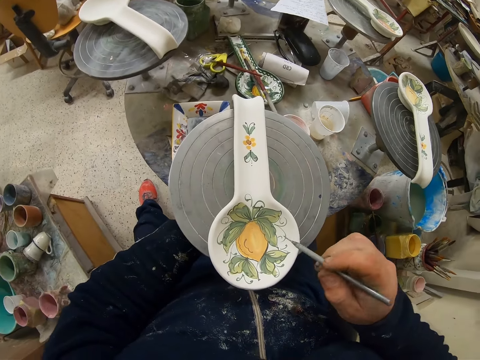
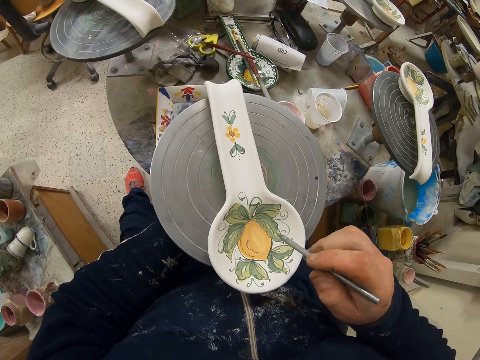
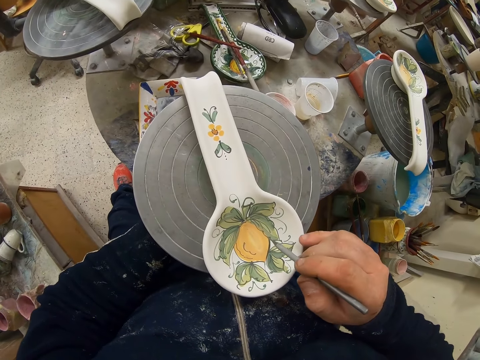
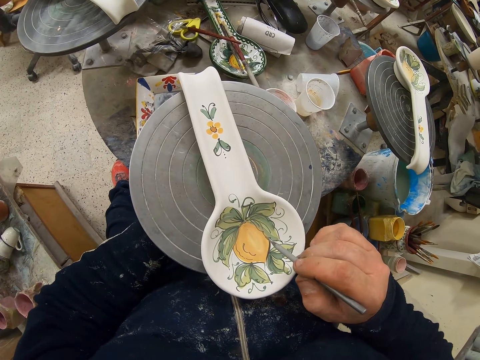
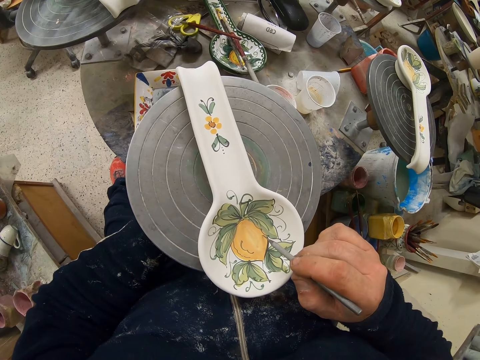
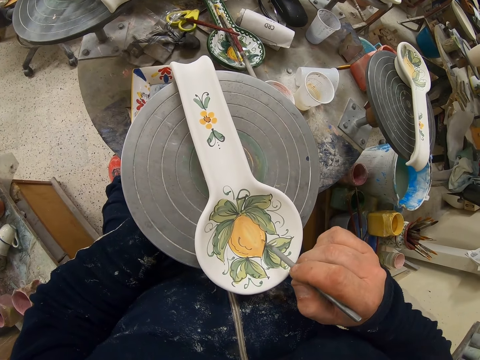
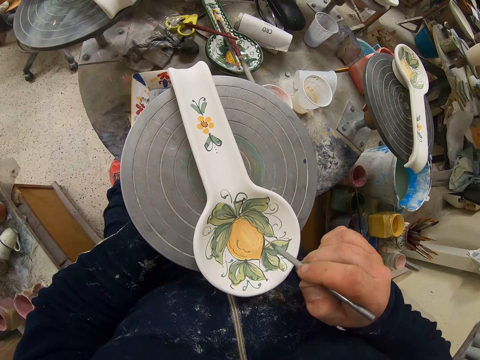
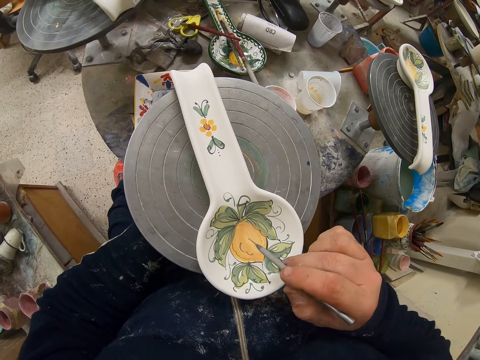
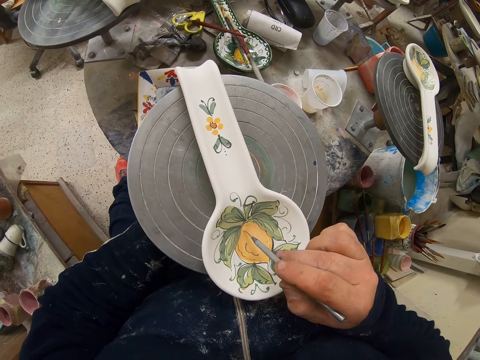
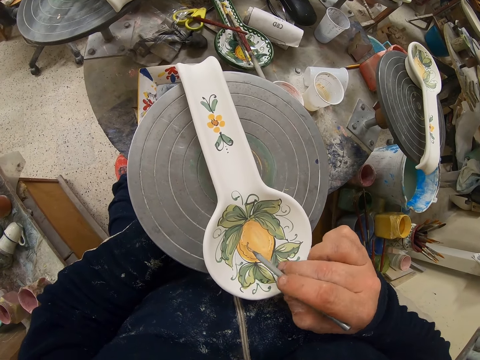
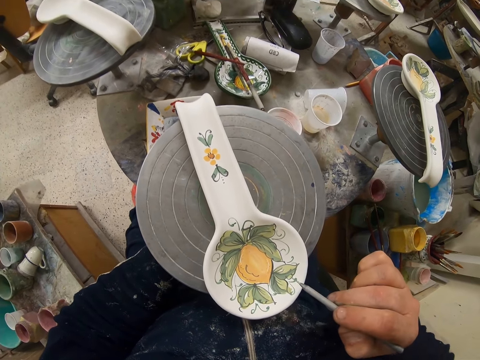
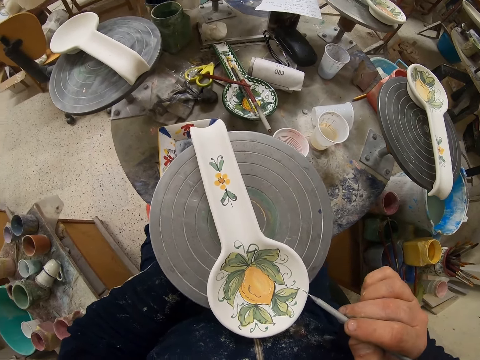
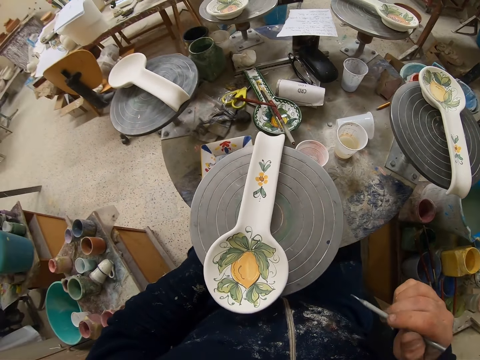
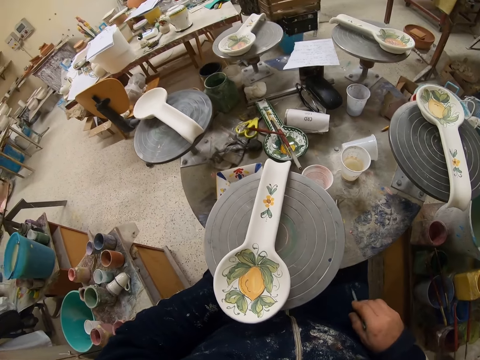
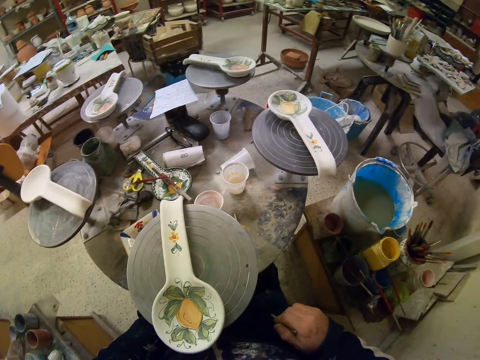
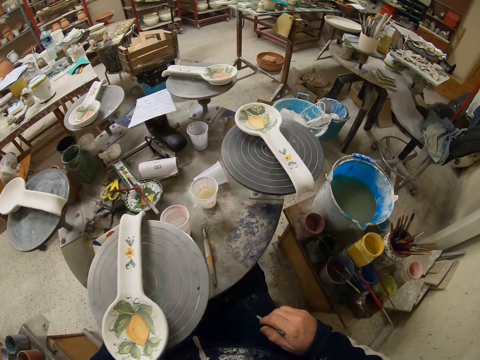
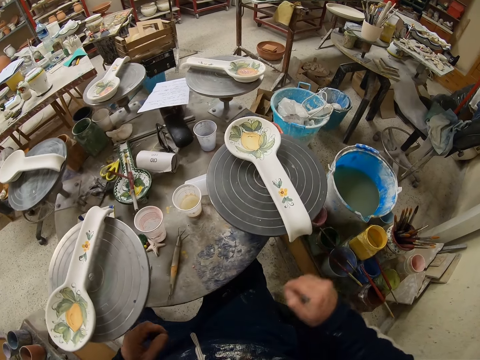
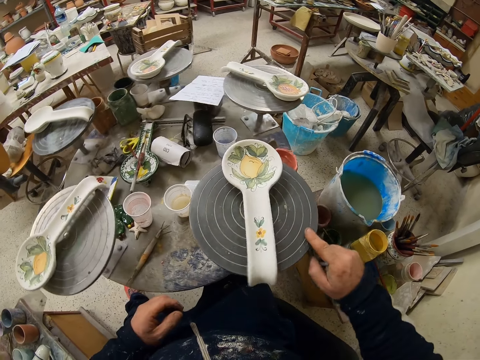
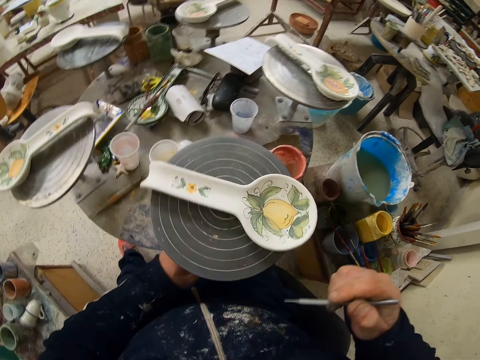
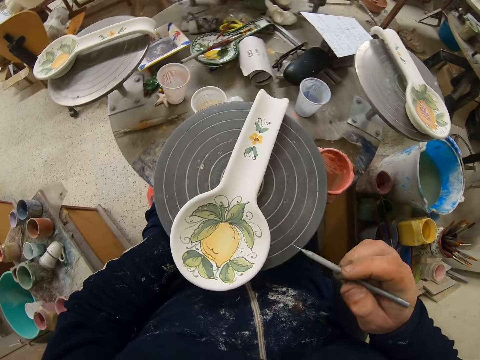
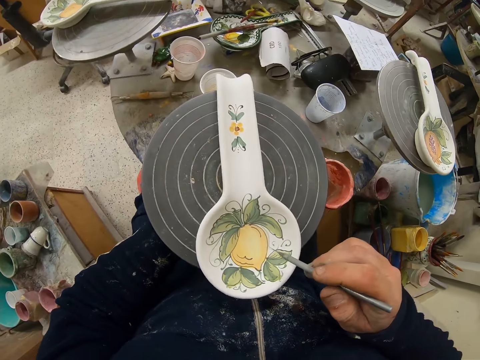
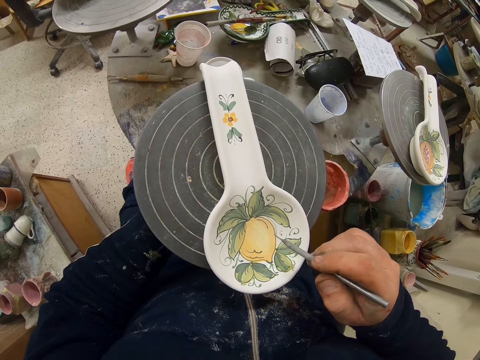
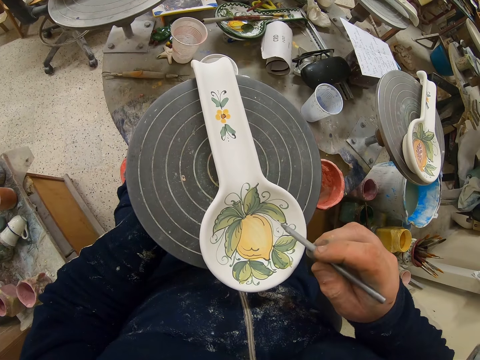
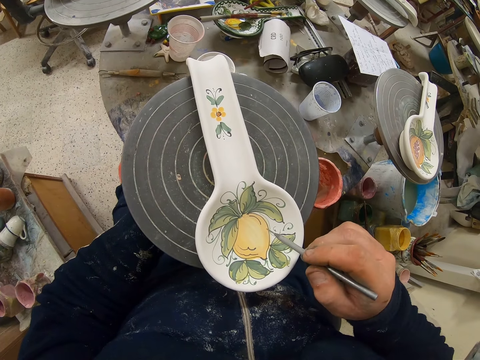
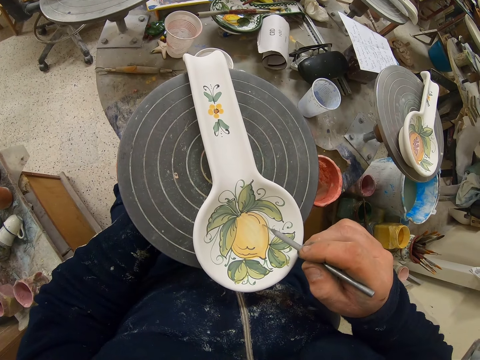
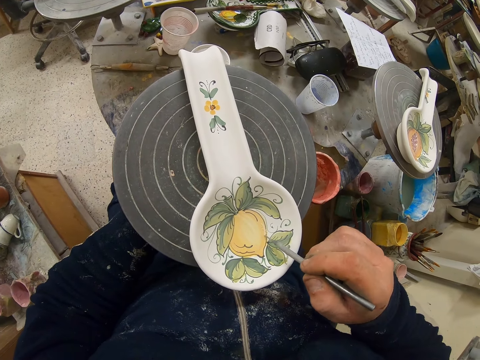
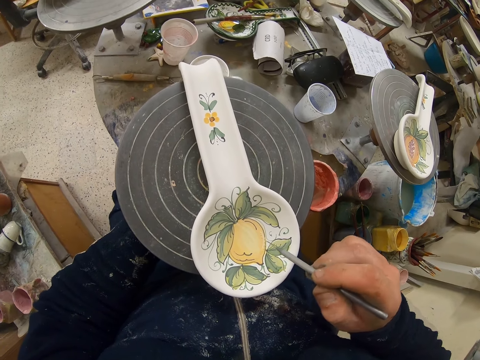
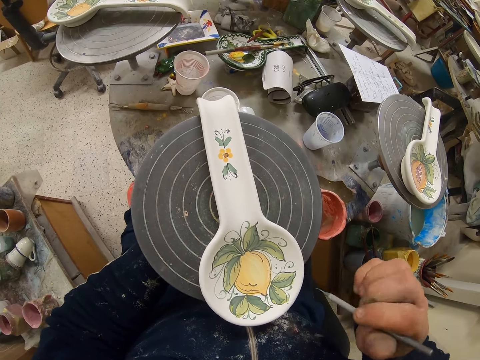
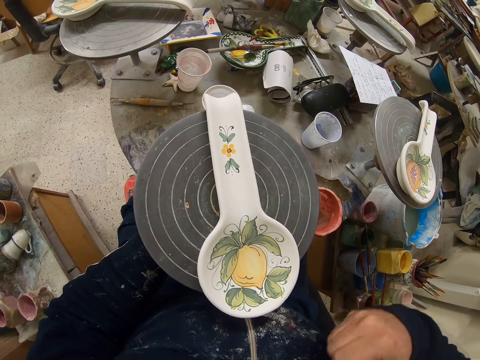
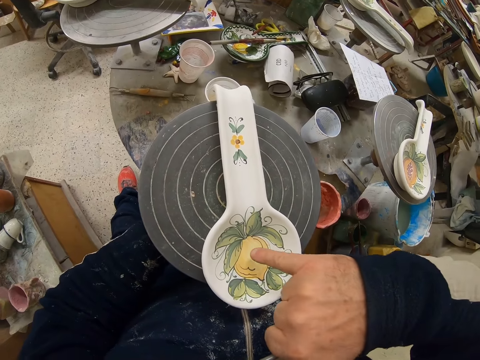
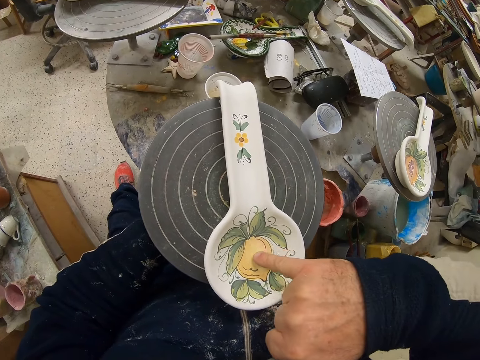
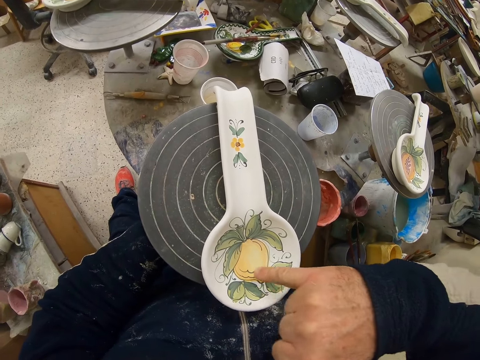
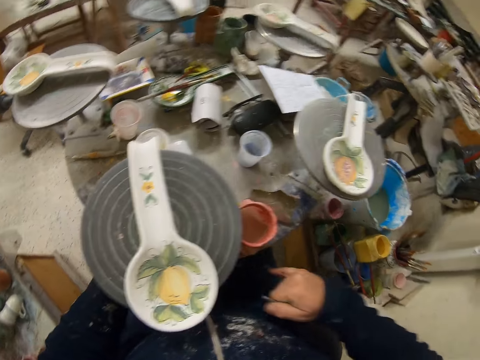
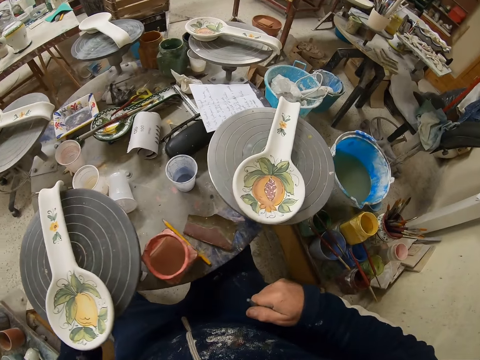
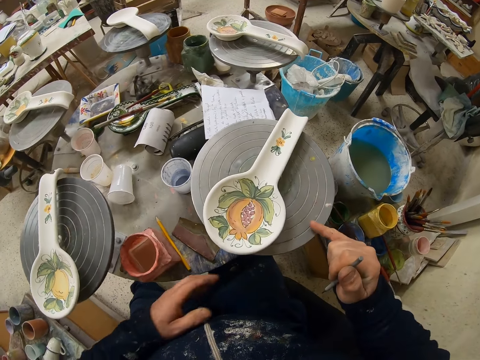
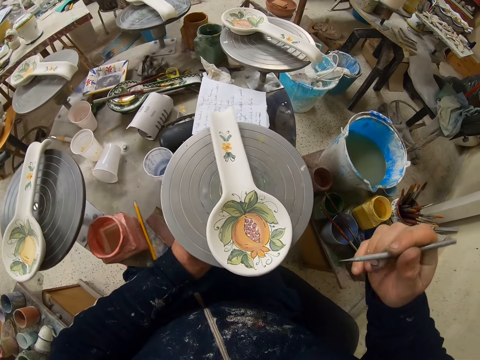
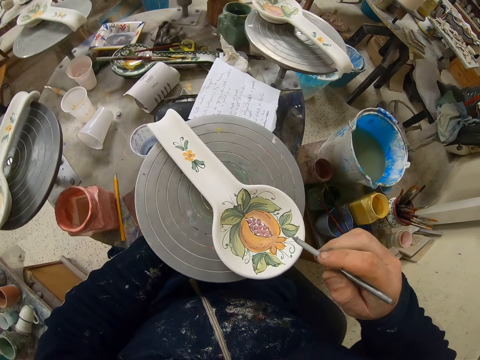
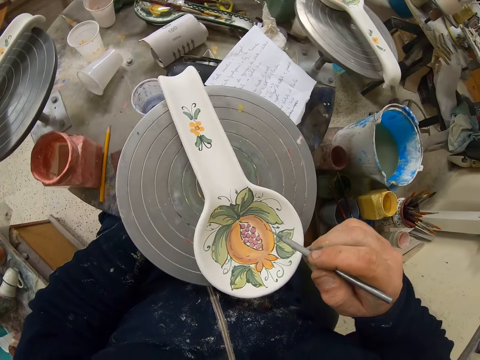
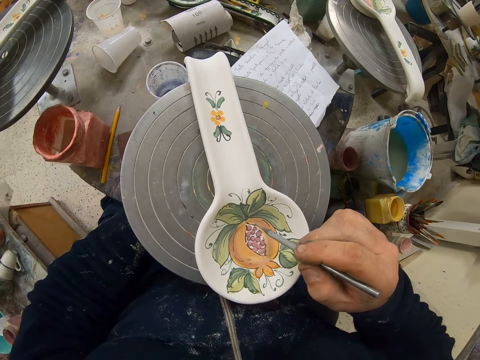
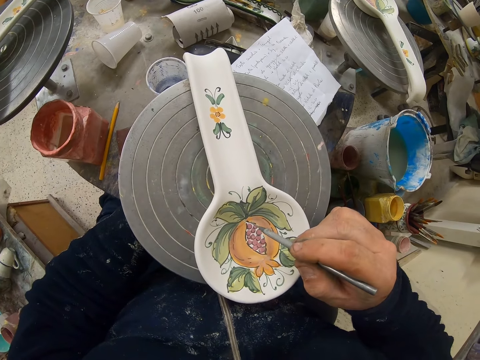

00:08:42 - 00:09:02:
The camera wearer decorates the plate or spoon with the paint brush. He turns the table. He decorates the plate with the paint brush. He rubs the plate with his finger. He turns the table. He decorates the plate with the paint brush.

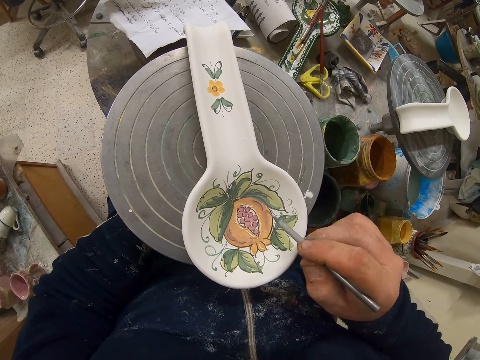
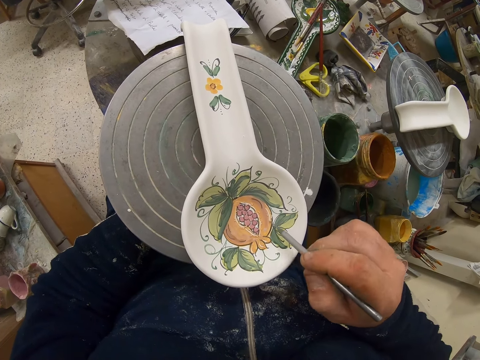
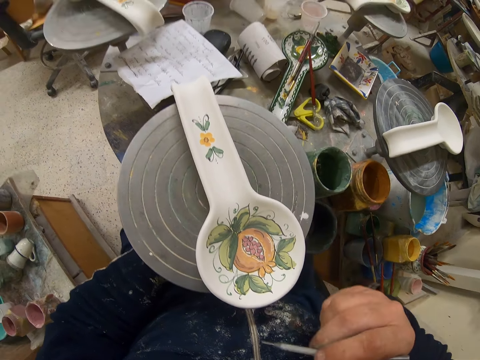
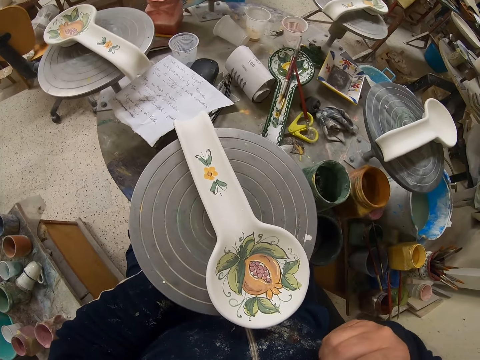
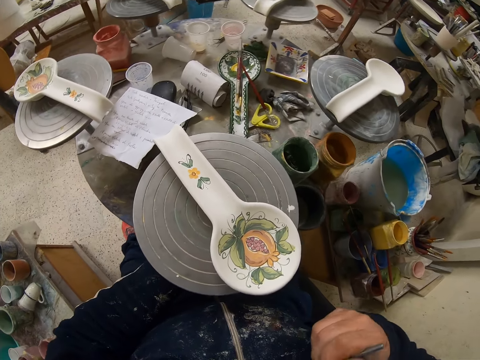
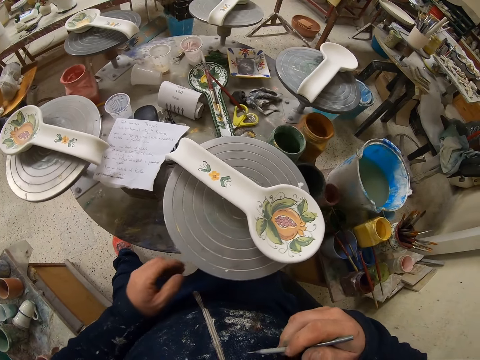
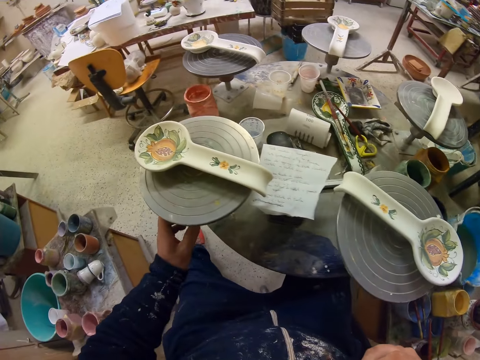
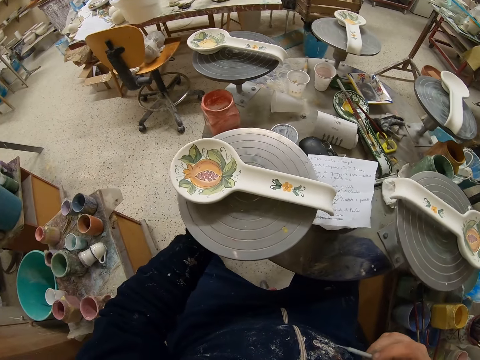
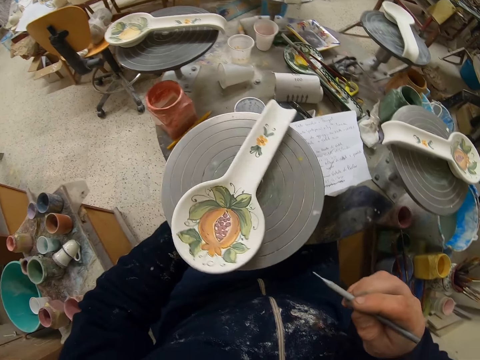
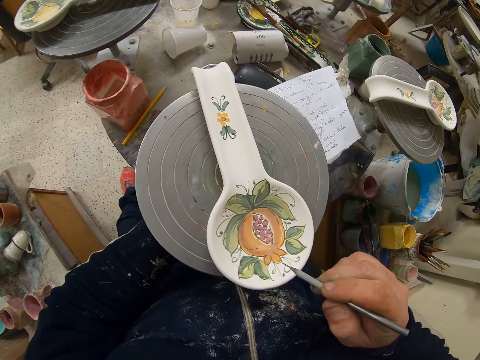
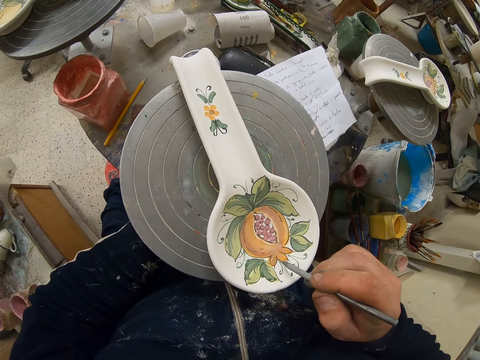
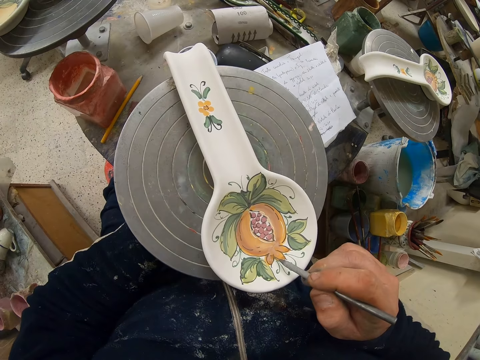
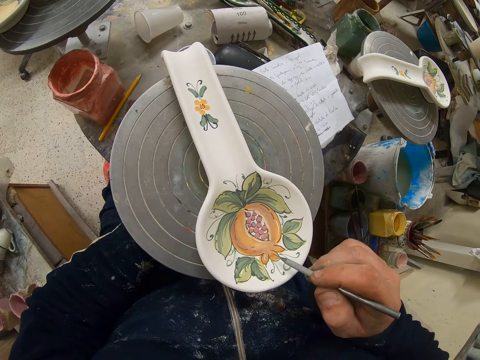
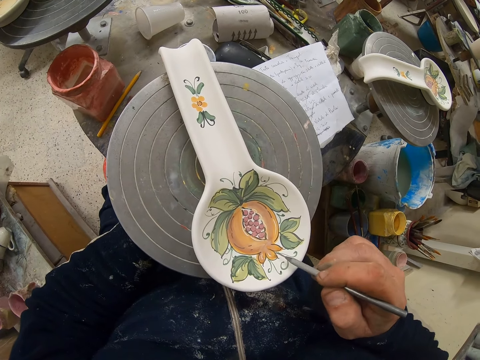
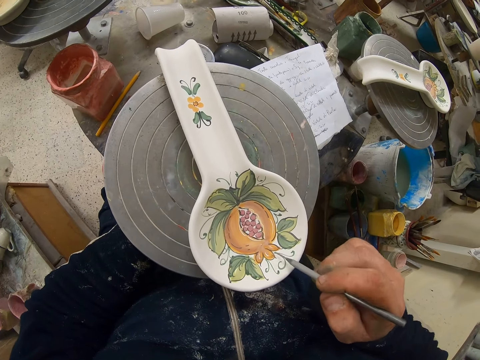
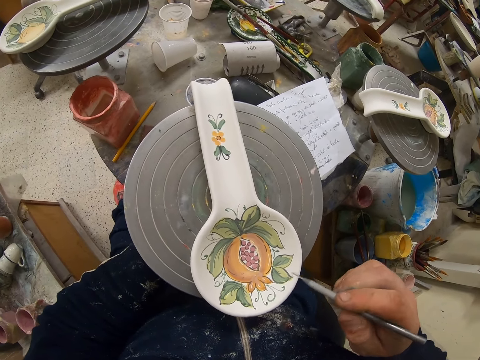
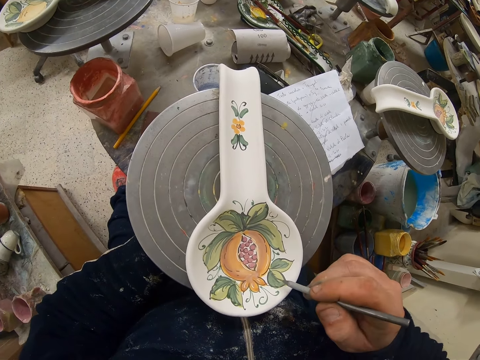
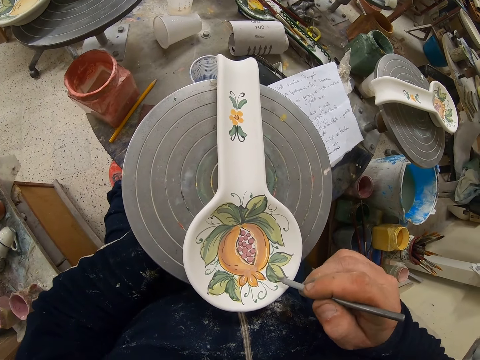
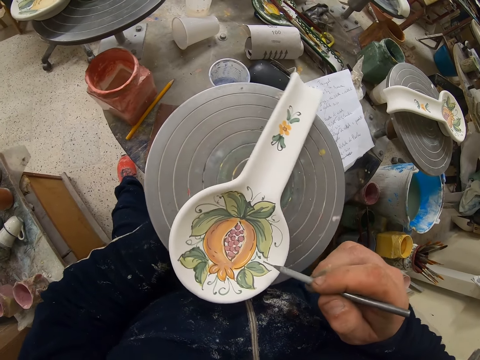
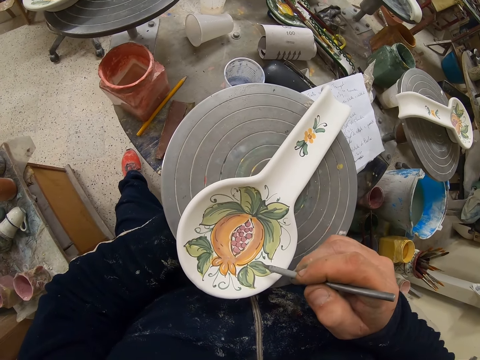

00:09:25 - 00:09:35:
The camera wearer turns the table. They decorate the plate or spoon with the paint brush.
